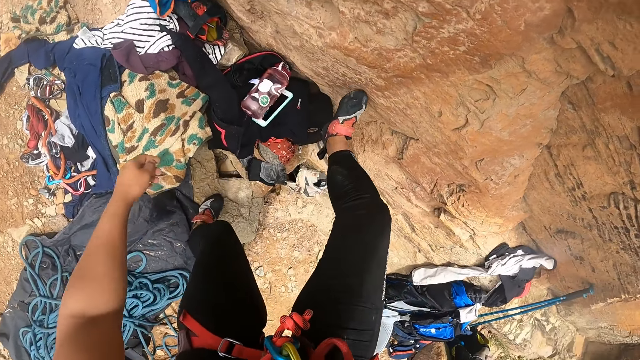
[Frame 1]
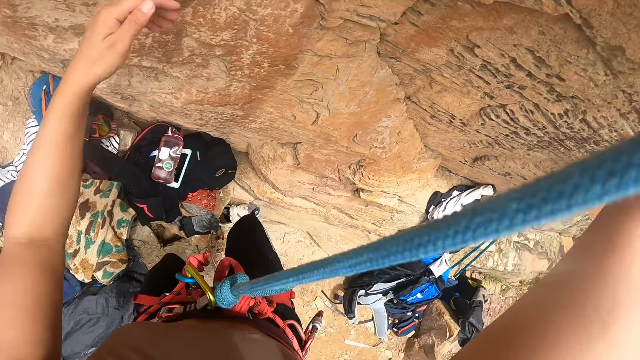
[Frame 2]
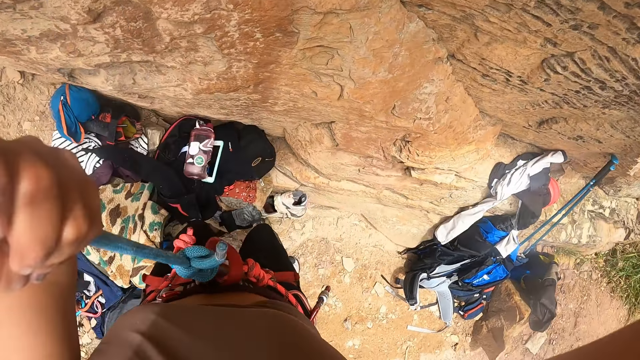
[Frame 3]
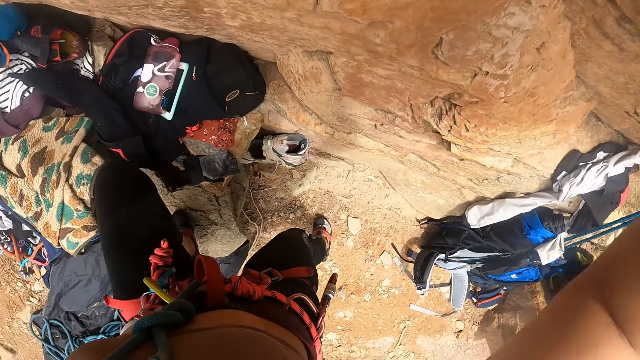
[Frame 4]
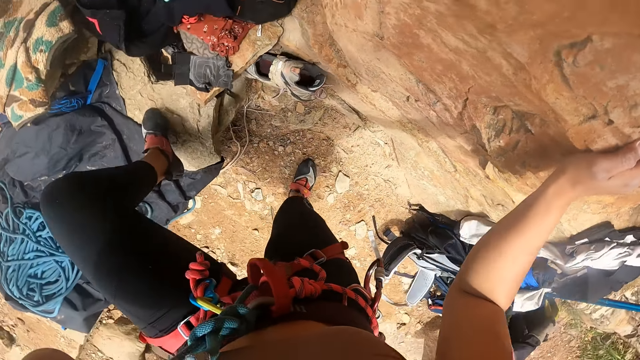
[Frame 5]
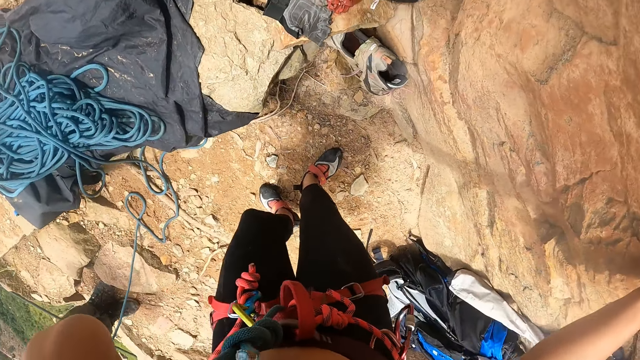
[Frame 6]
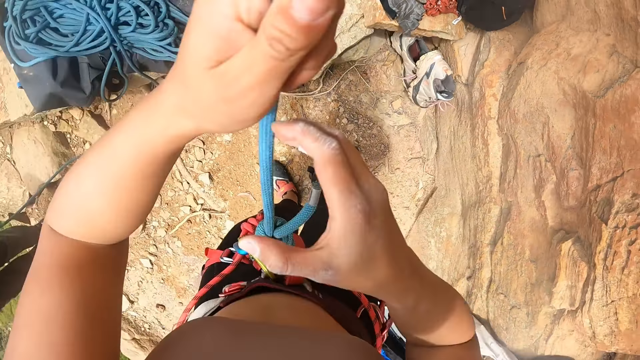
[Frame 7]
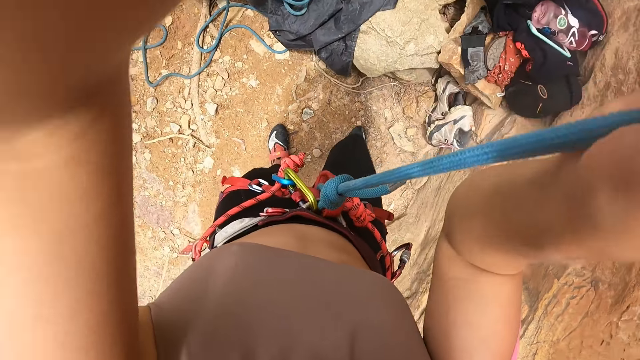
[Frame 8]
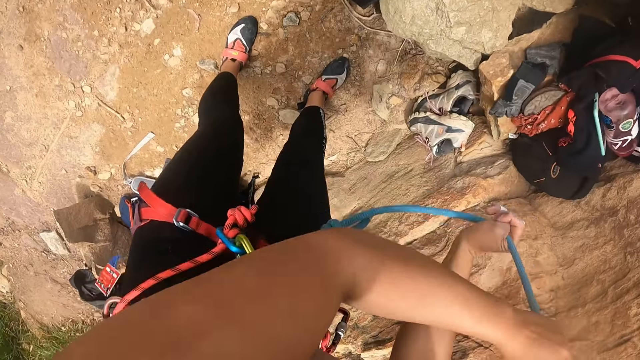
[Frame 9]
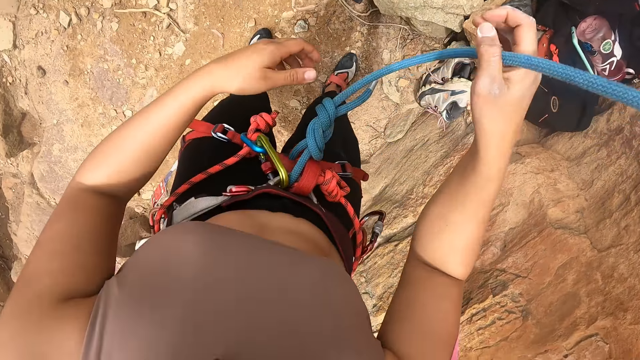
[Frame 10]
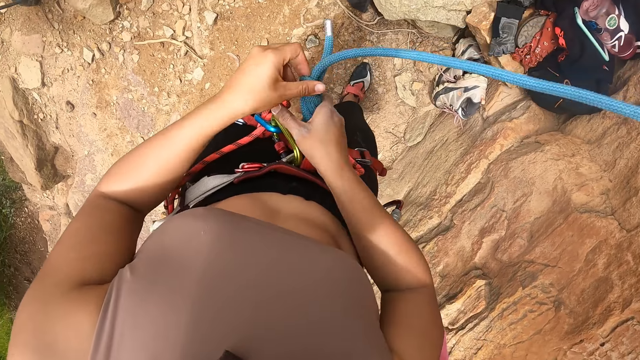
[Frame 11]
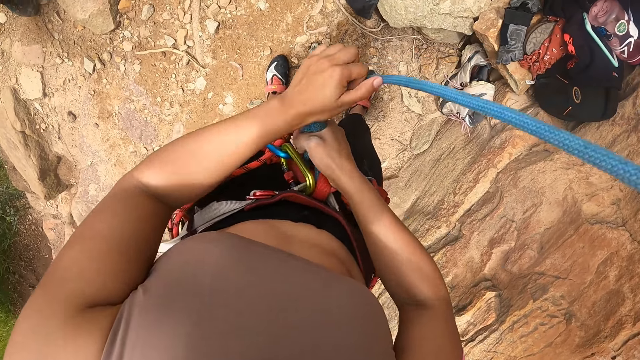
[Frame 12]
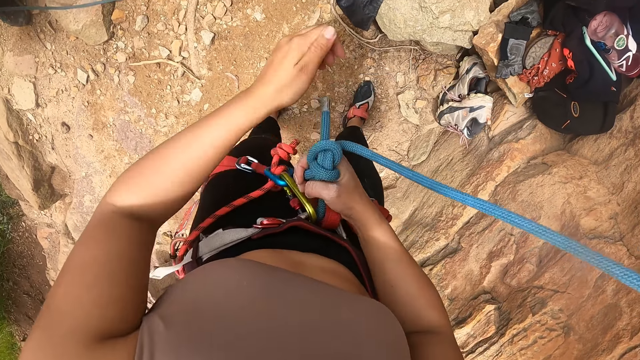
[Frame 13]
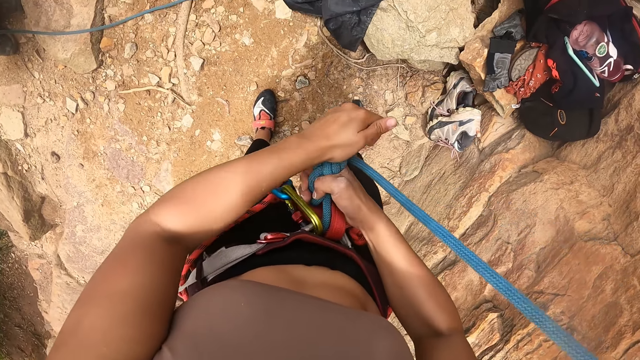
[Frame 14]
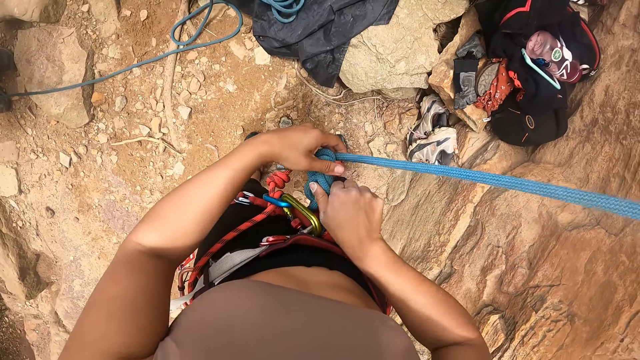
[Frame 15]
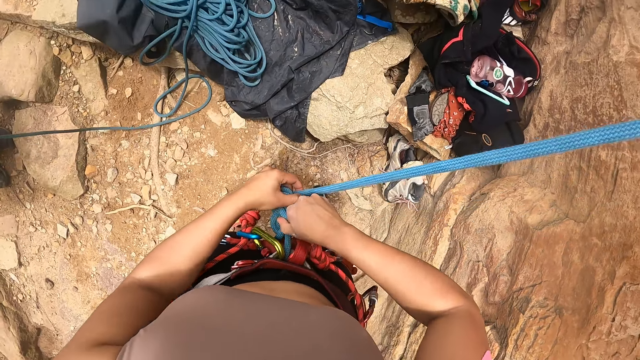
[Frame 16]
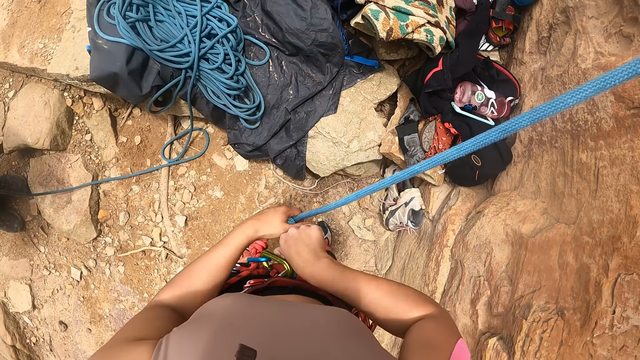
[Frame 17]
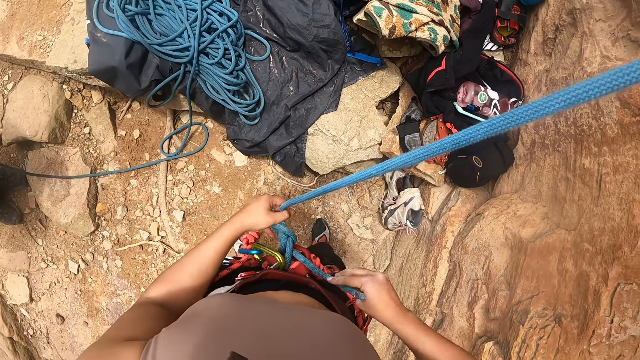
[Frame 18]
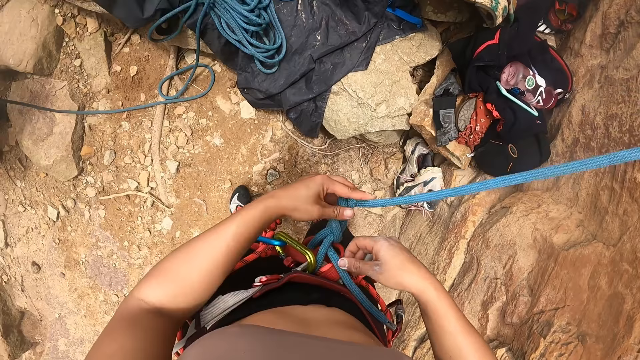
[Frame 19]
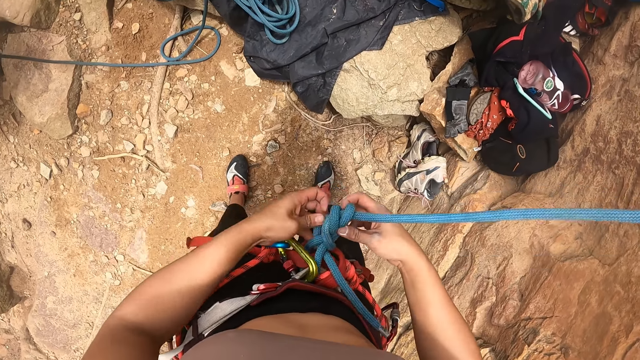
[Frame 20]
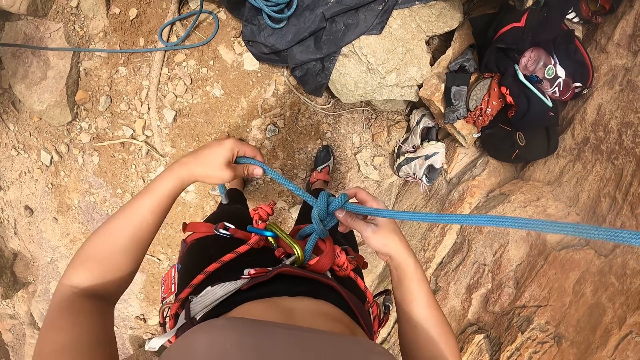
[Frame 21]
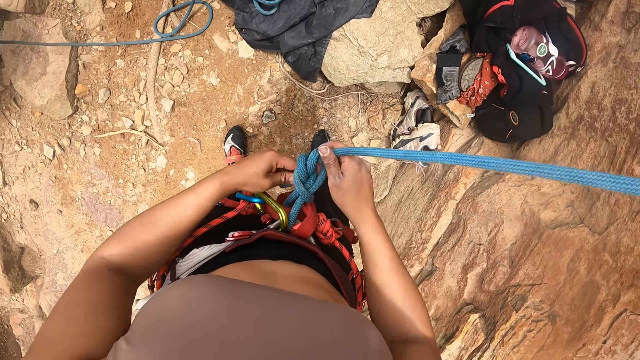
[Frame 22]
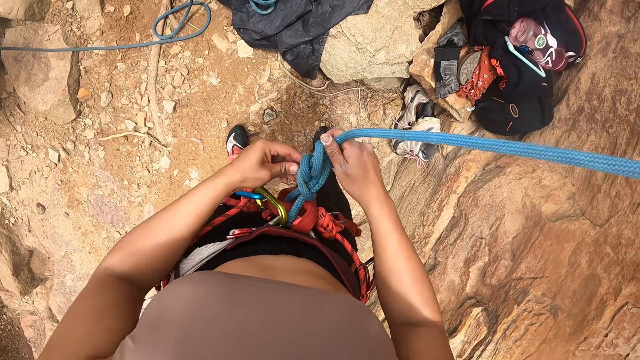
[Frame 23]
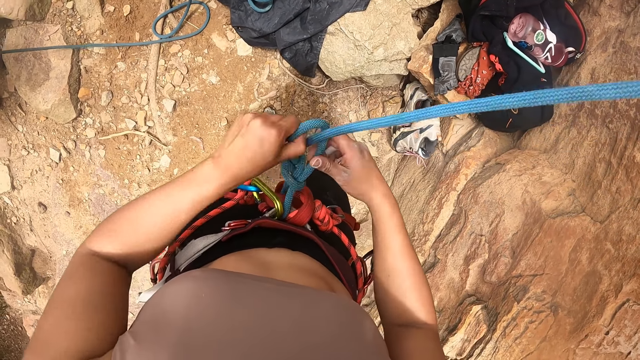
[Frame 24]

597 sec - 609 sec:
The camera wearer steps on the rock. They touch a rope and hold the climbing ropes. They step on the ground. They touch the rope with the right hand. They untie the climbing ropes. They unfold the rope.

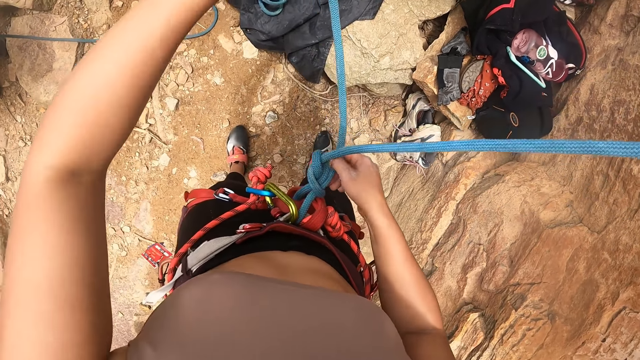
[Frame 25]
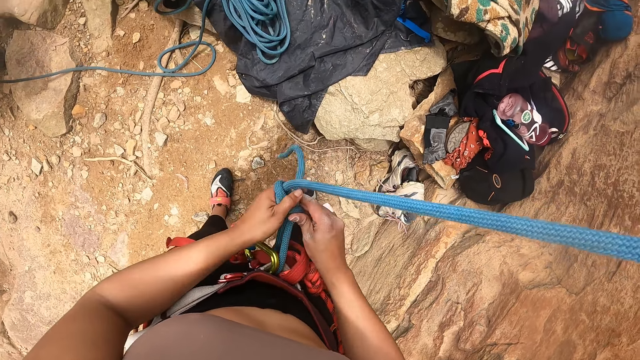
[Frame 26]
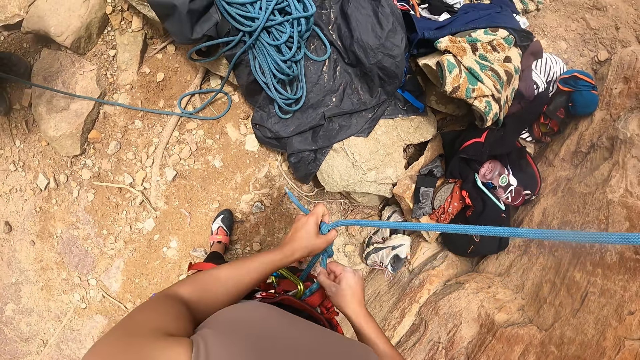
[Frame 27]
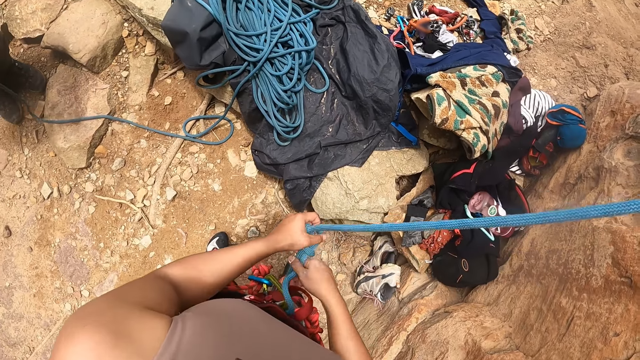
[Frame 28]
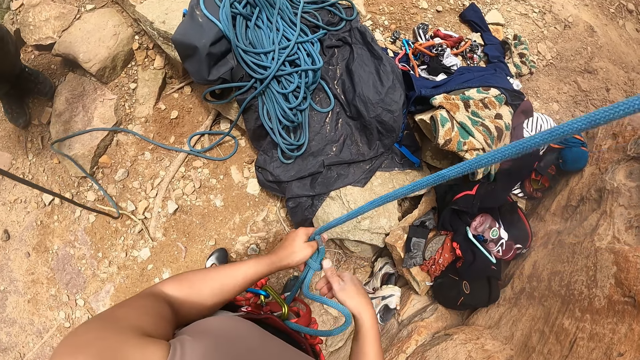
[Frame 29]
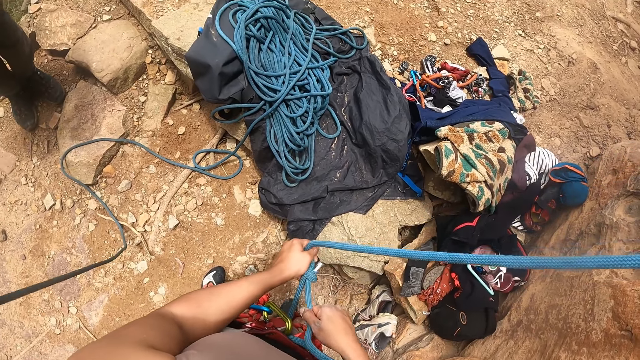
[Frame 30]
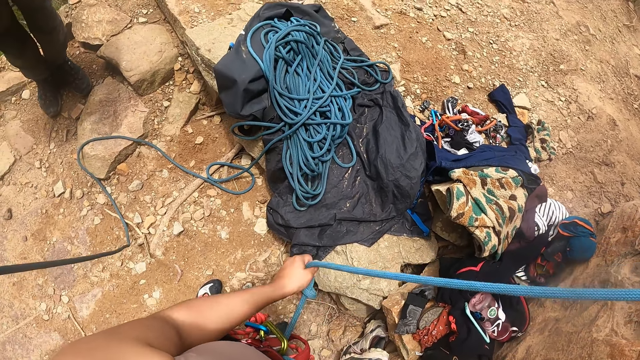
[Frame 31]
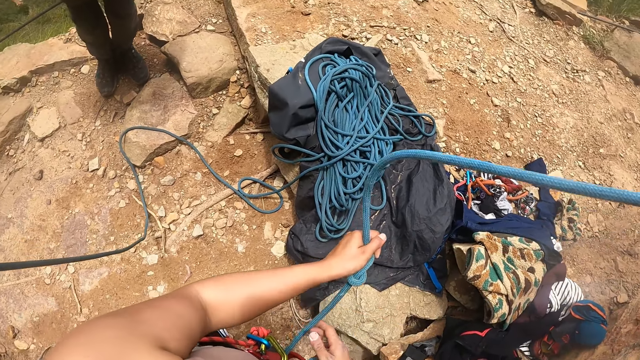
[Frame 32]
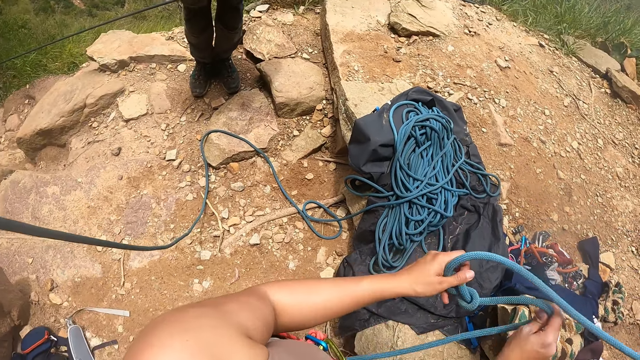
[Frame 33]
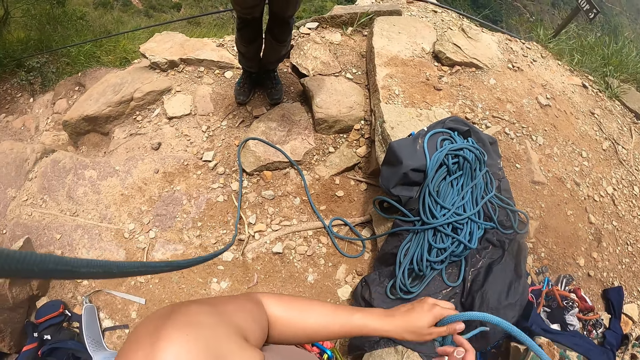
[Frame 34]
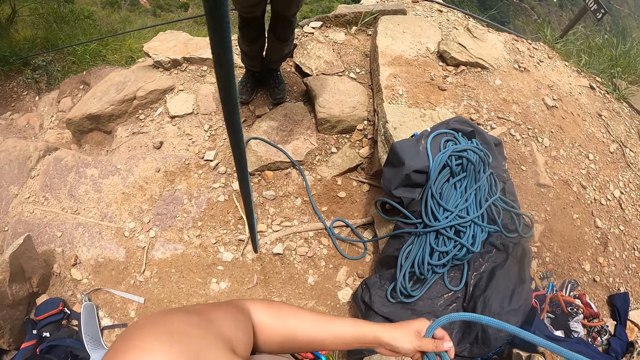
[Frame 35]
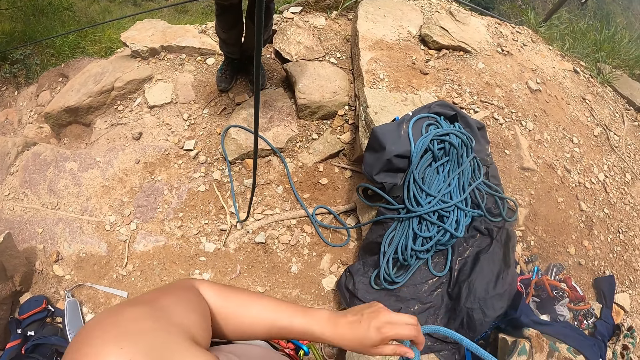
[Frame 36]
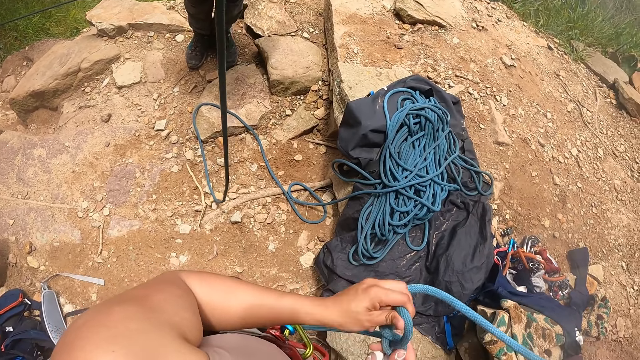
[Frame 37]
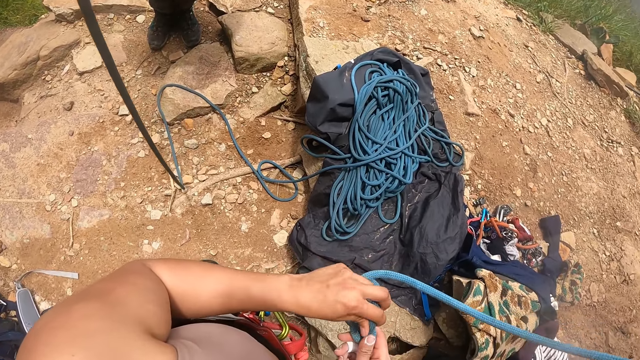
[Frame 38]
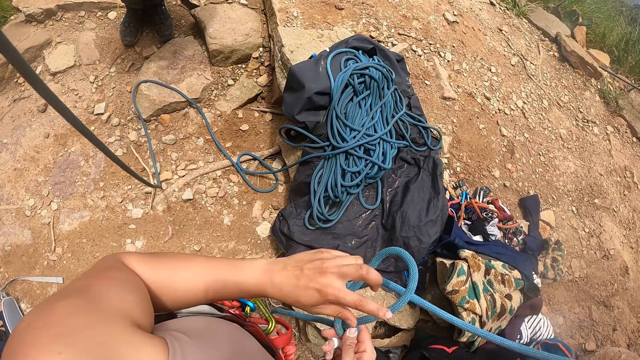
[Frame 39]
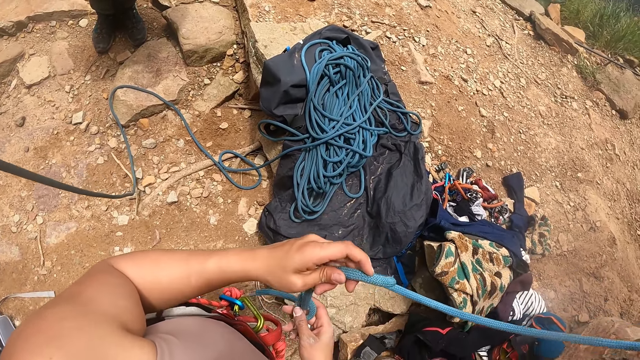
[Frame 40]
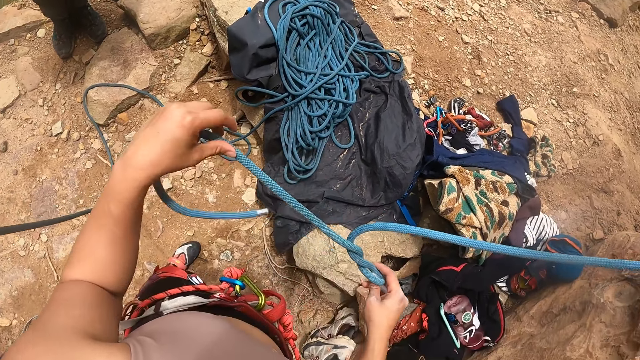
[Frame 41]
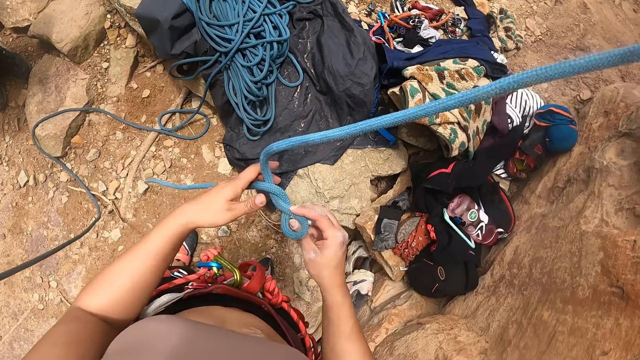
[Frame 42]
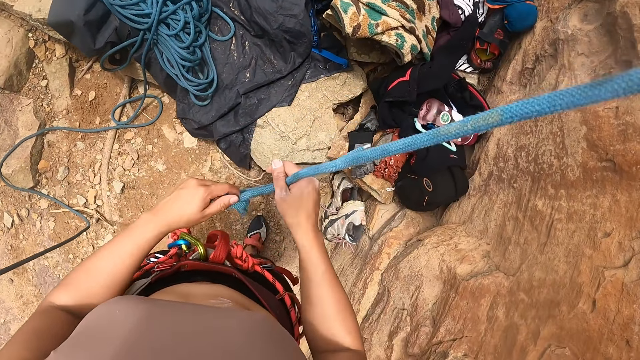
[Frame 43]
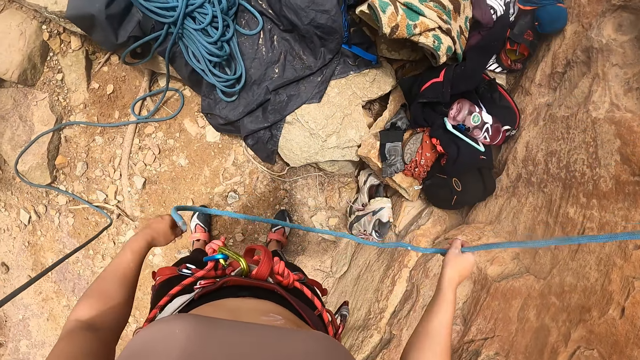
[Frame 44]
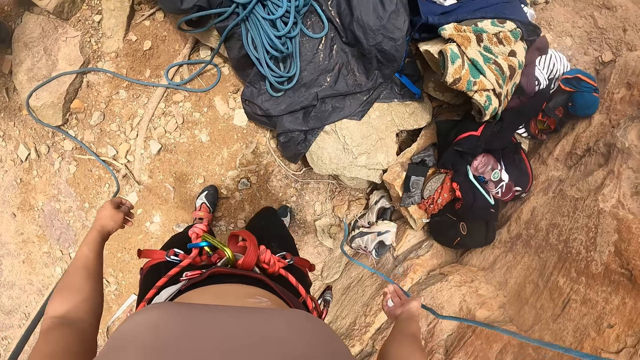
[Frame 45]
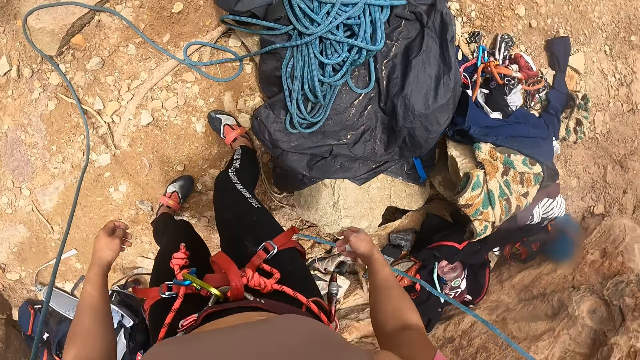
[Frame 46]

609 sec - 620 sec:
The camera wearer drops the rope. They walk around.
